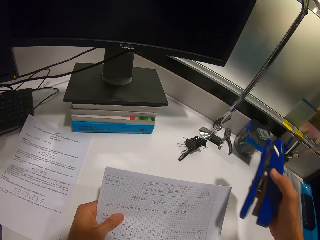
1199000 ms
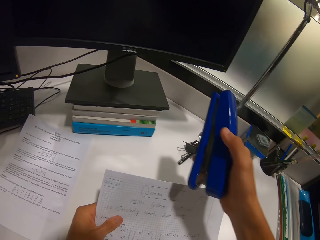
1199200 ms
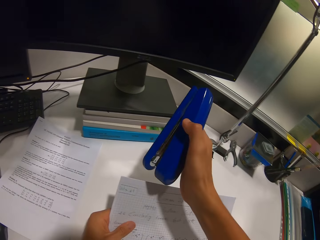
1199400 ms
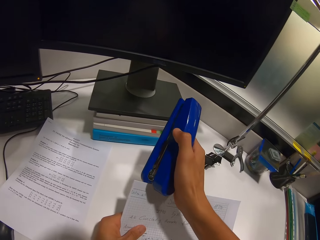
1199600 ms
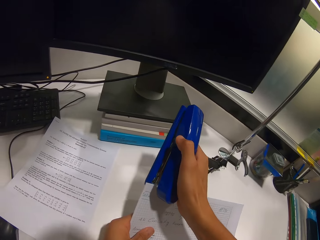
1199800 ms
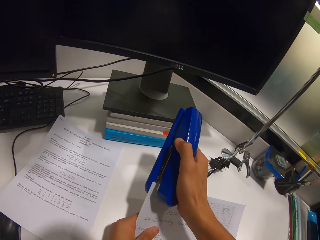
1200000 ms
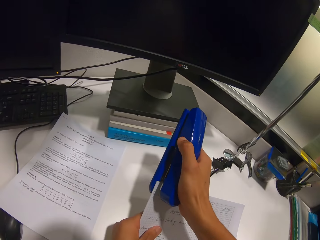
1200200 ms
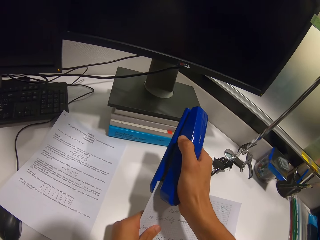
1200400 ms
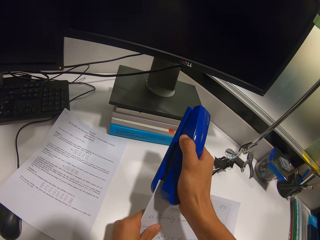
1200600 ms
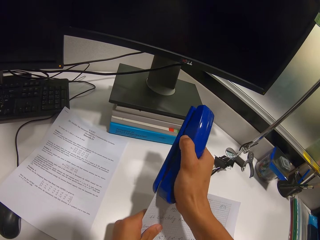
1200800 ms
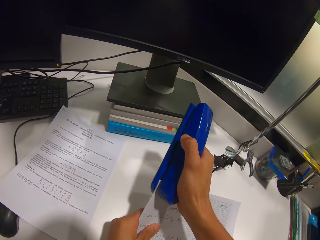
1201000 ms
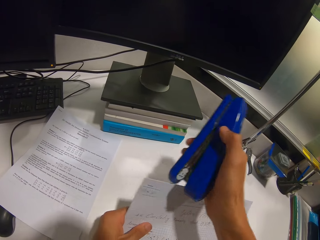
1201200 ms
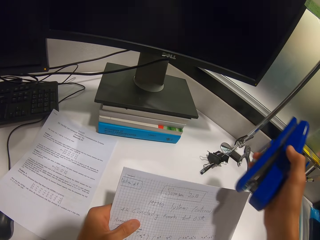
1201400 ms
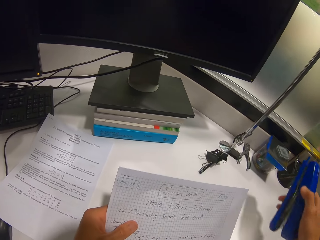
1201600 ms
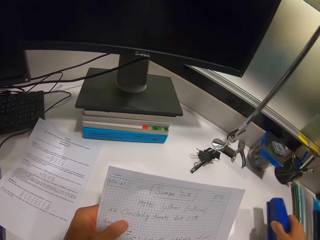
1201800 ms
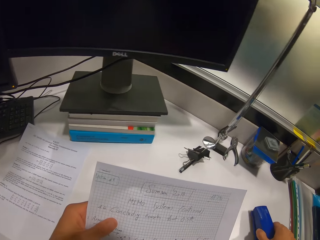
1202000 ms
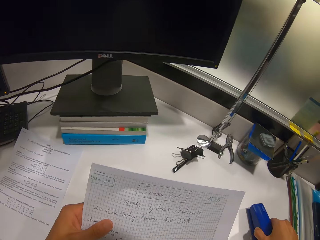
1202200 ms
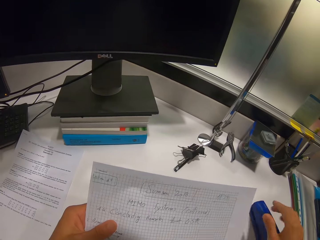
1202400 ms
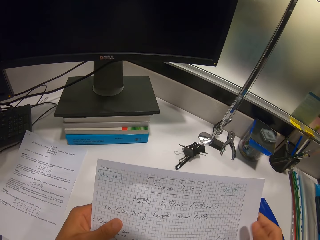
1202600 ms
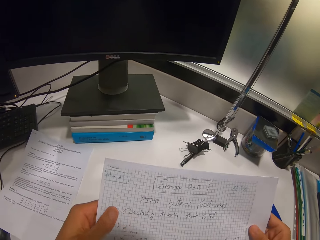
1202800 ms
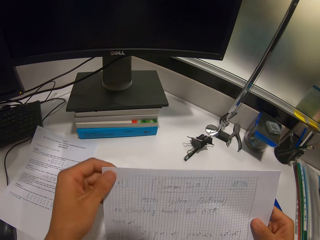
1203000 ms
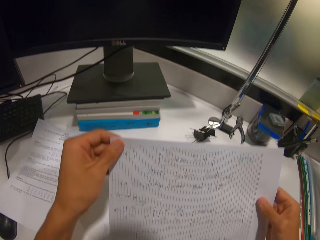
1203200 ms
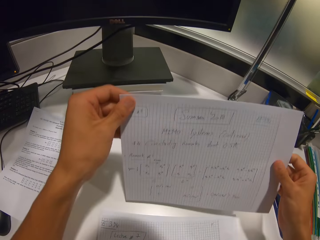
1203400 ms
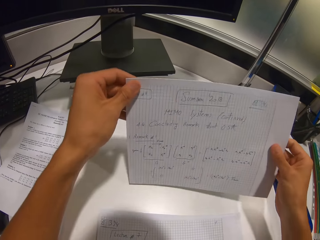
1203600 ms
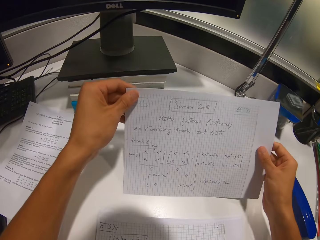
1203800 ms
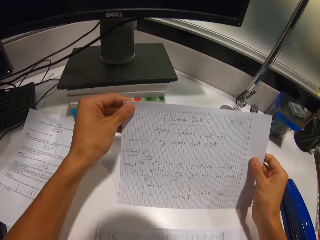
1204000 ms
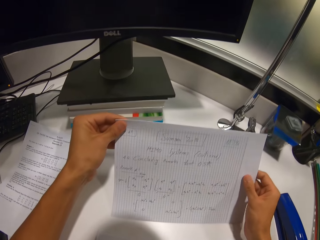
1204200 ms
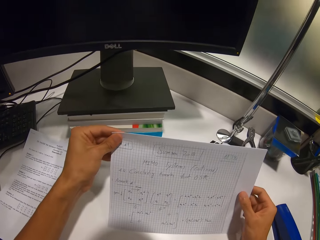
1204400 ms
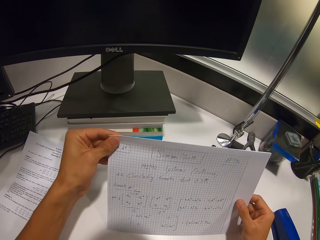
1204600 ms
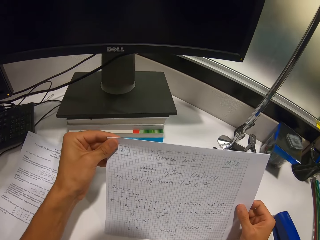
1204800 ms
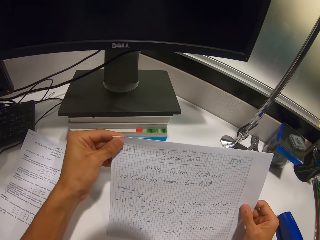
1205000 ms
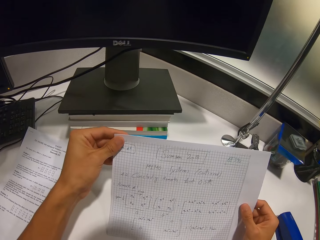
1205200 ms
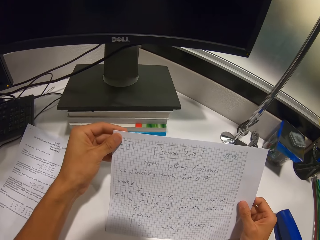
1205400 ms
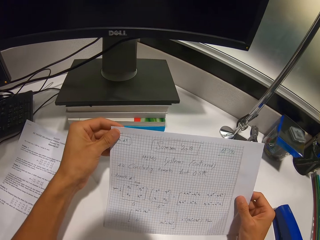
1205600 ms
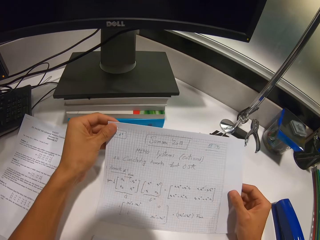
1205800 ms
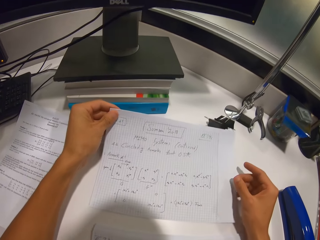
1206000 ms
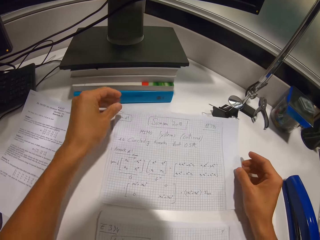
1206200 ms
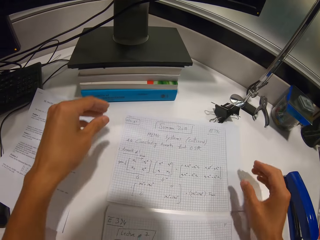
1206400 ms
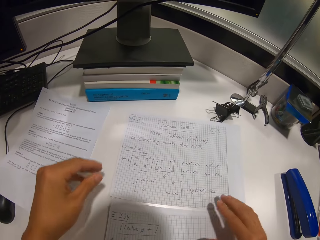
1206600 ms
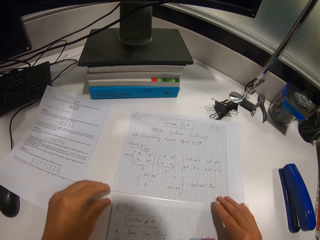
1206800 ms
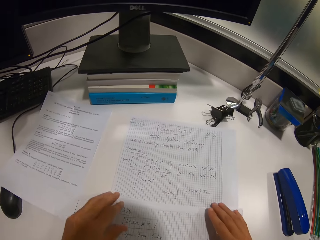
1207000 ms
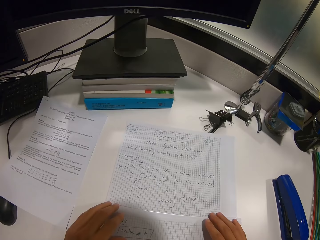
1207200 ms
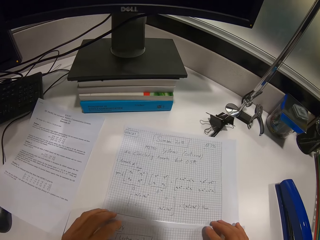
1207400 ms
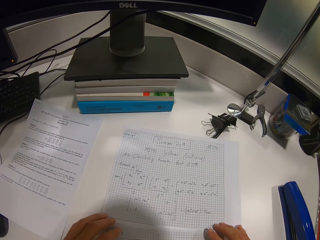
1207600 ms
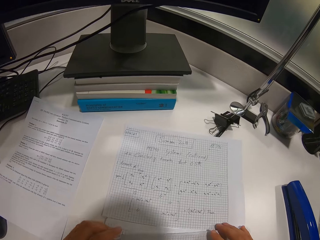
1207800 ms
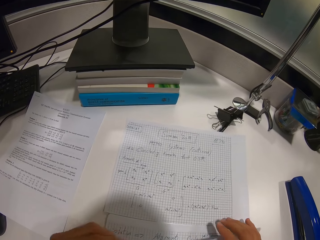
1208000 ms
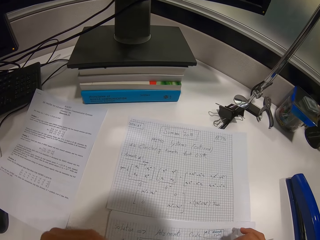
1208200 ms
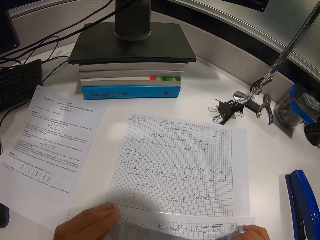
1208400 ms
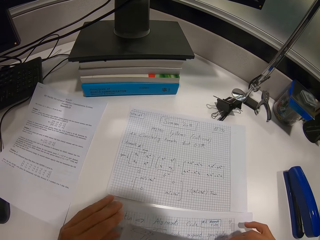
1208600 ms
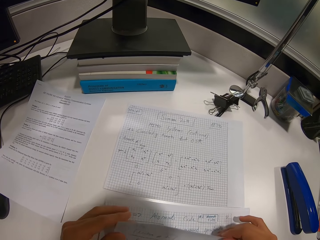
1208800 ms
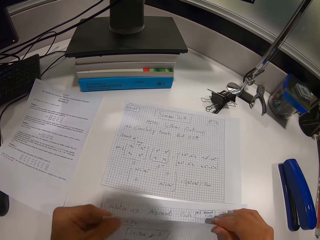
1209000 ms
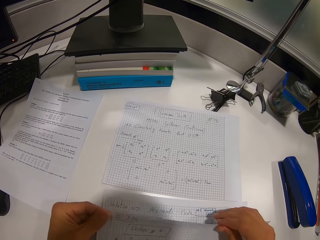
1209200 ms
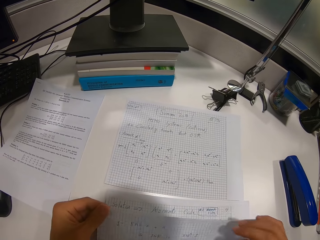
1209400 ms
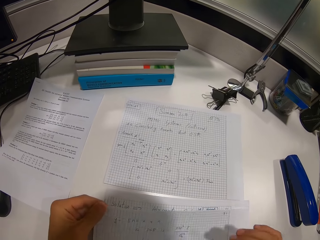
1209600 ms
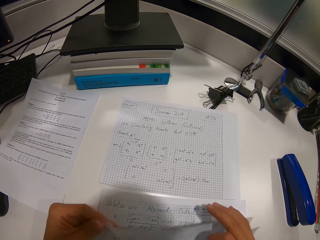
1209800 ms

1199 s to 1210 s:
The camera wearer staples the papers together. They put the stapler on the table. They align the papers. They hold the paper. They place the papers on the table. They flip through the papers.

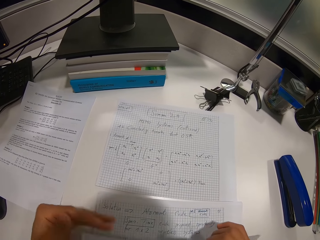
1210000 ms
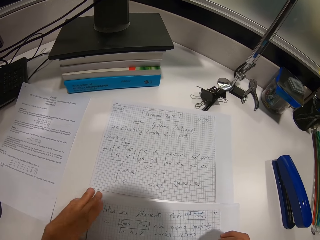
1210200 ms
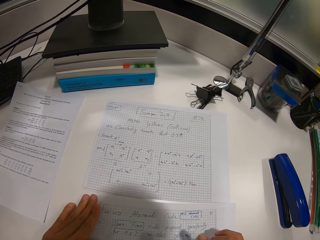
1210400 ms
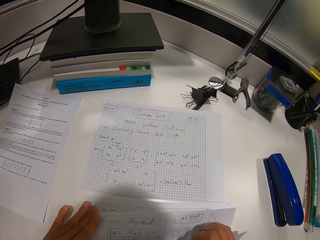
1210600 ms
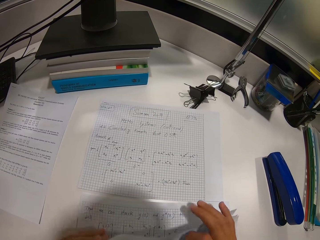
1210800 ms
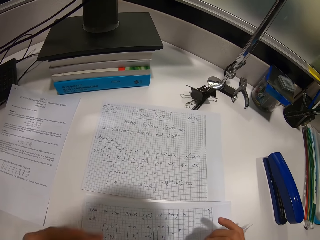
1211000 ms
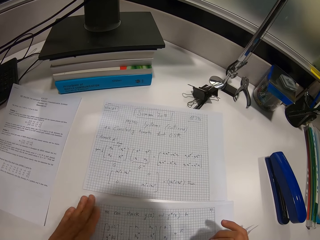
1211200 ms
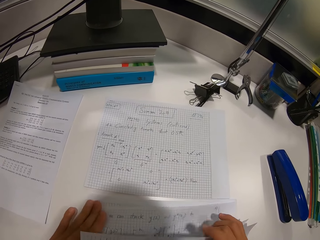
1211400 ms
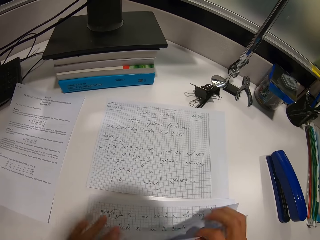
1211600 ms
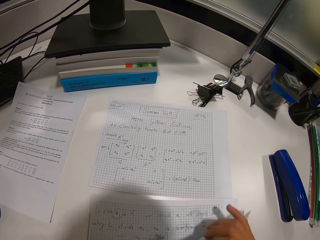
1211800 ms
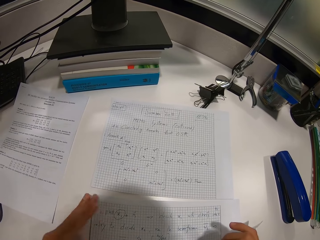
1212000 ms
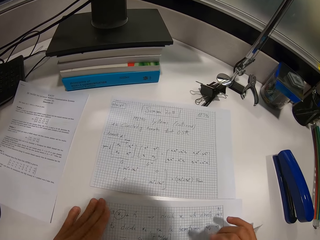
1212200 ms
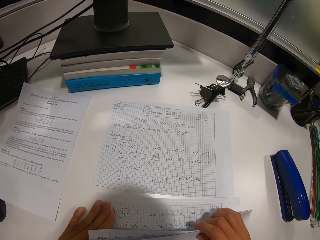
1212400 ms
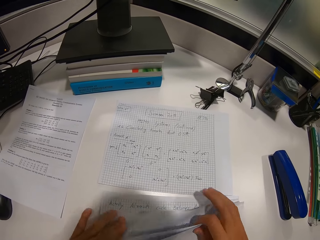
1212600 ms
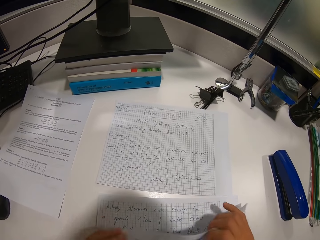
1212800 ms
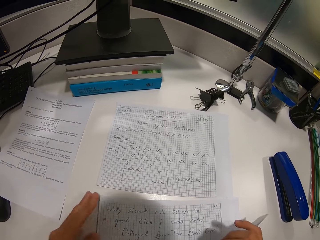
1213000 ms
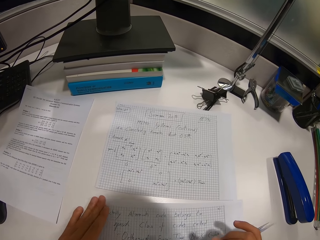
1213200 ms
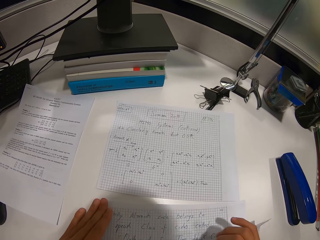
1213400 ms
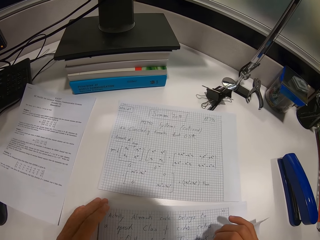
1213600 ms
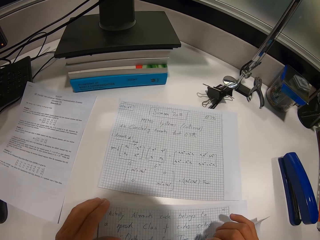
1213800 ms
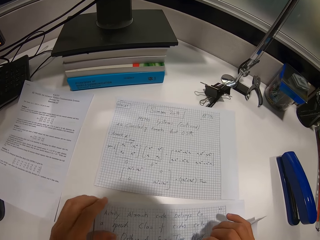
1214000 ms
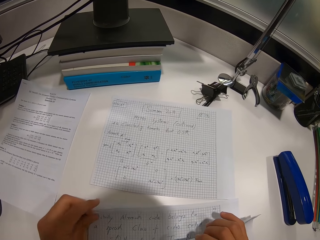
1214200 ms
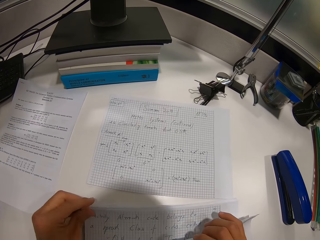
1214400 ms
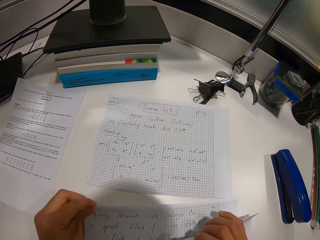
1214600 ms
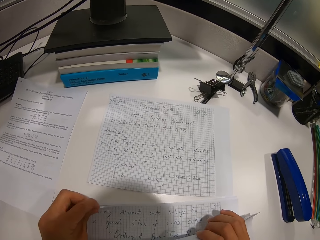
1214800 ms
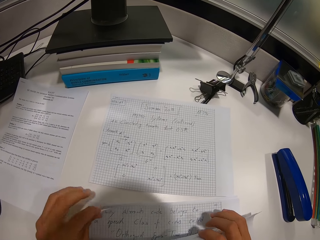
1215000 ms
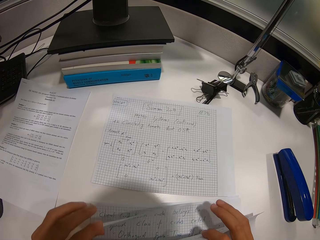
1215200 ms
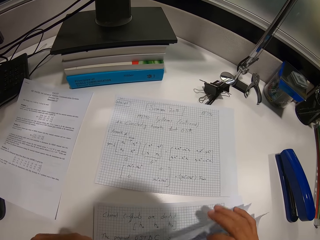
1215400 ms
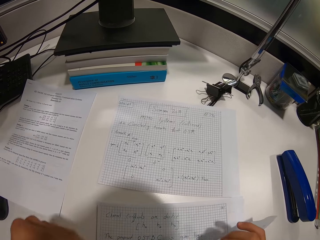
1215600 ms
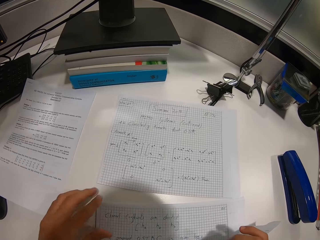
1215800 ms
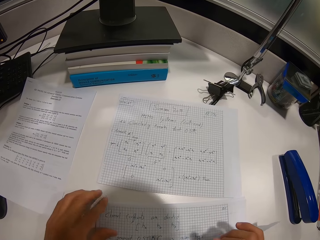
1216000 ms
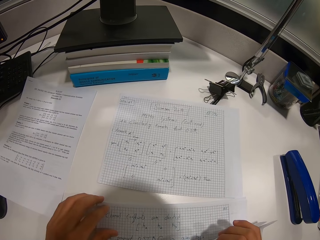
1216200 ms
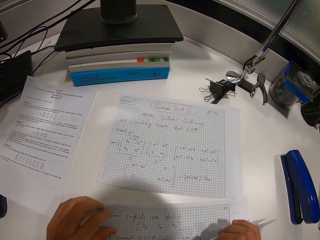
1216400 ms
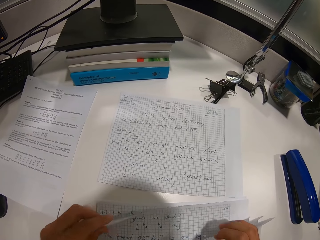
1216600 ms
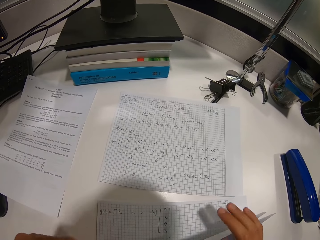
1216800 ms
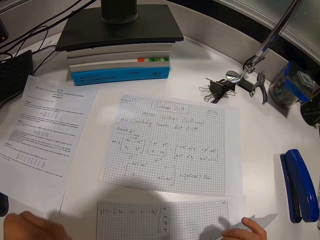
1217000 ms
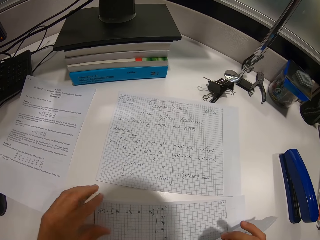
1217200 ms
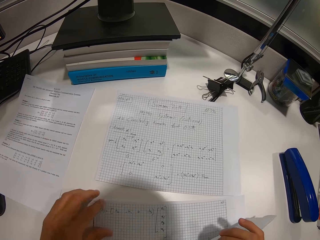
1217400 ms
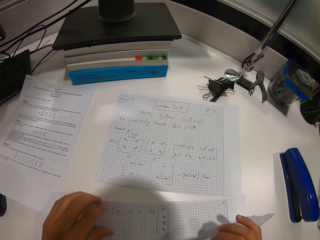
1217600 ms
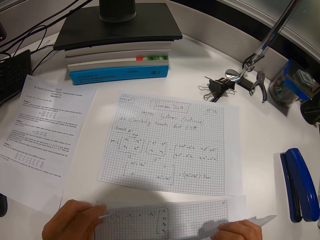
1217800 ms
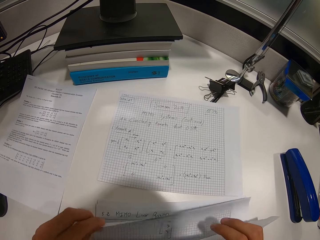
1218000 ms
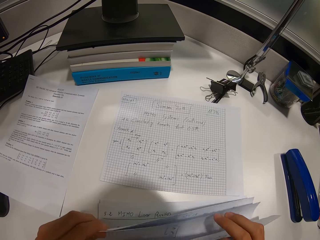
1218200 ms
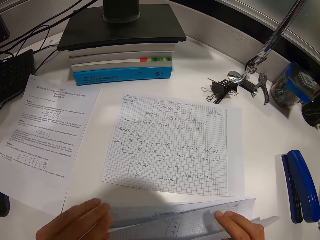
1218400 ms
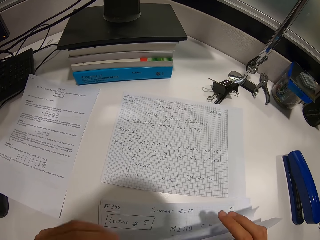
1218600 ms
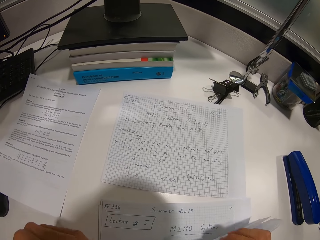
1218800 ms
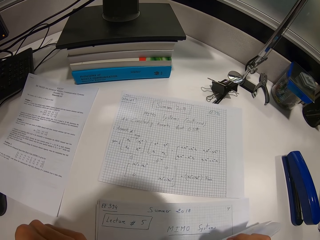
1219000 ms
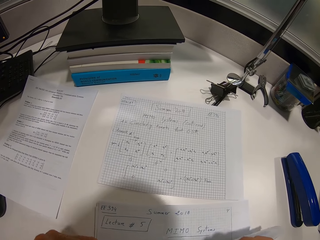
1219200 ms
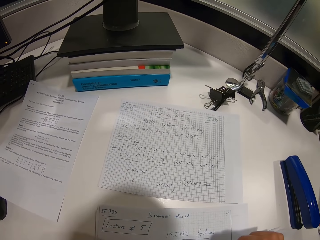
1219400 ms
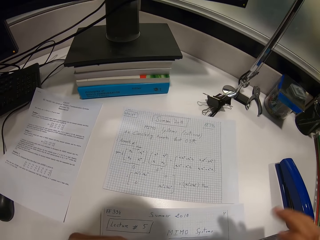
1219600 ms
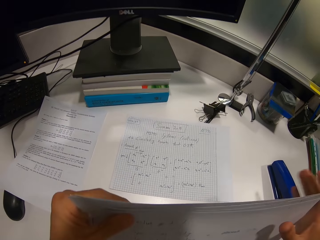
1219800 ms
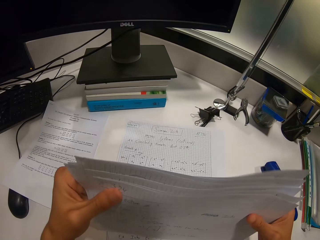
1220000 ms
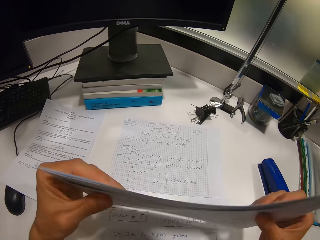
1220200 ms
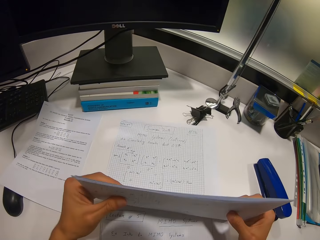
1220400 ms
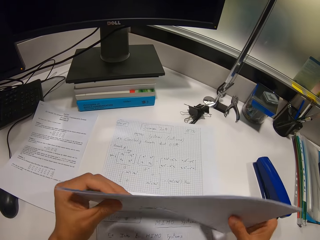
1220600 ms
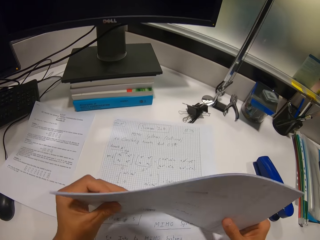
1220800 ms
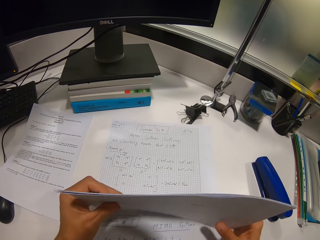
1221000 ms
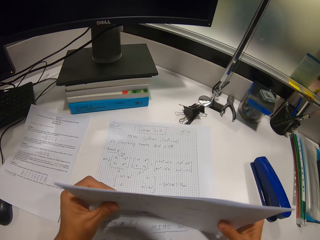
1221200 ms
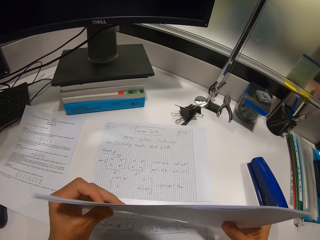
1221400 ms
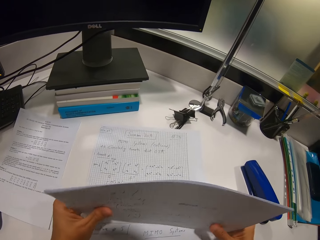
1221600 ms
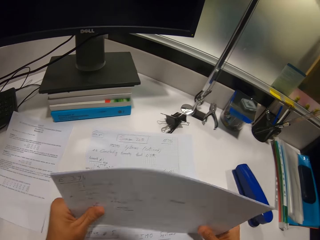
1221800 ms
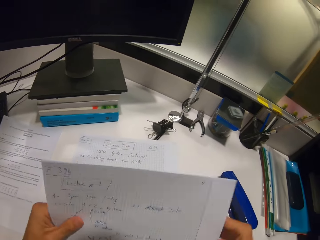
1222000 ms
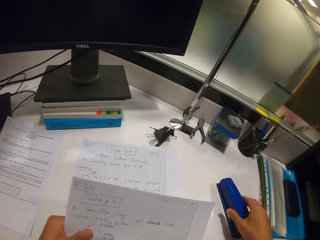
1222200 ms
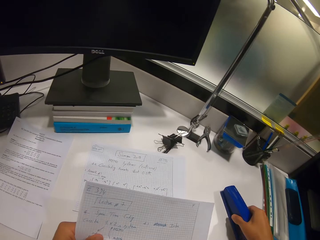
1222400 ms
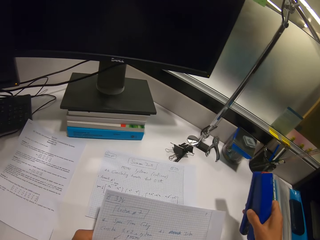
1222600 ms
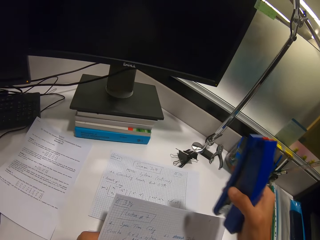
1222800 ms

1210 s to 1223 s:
The camera wearer flips the papers repeatedly. They bounce the papers on the table. They arrange the papers together. They pick up the stapler from the table.
